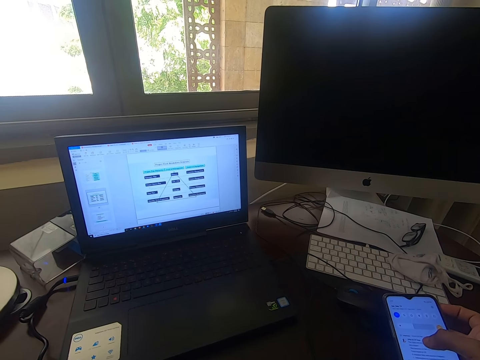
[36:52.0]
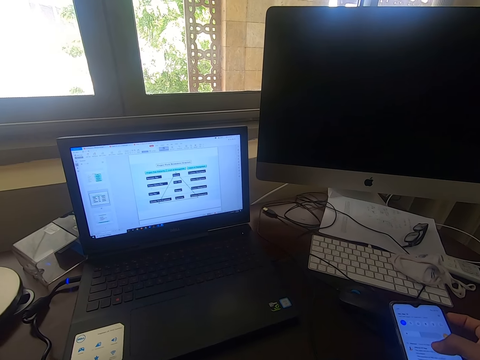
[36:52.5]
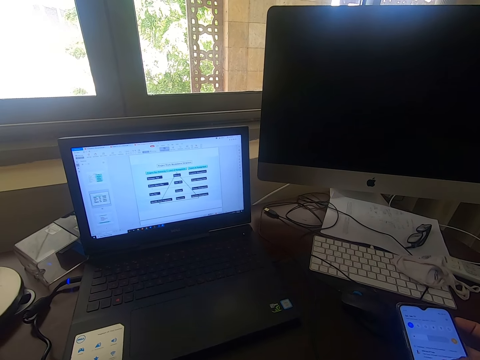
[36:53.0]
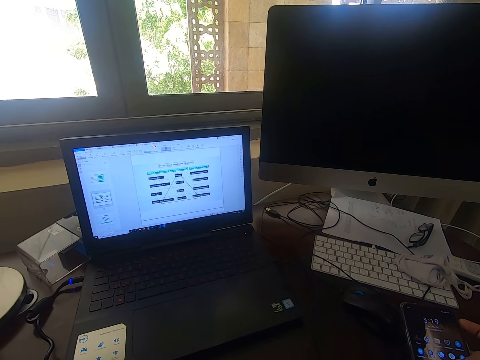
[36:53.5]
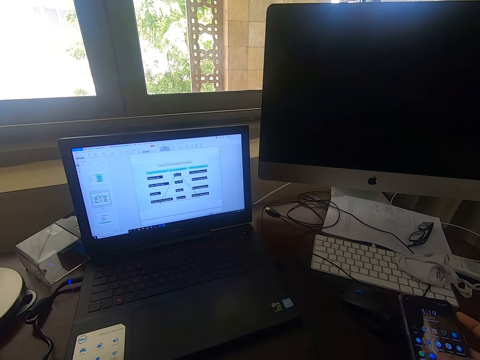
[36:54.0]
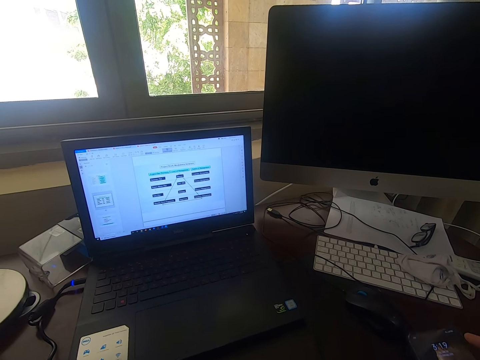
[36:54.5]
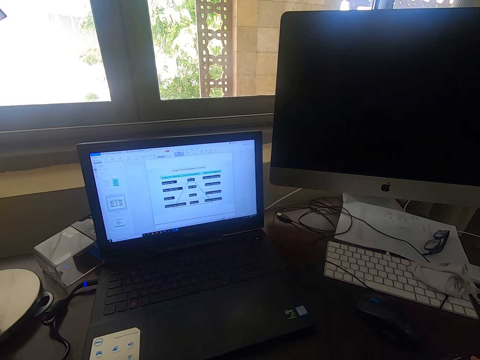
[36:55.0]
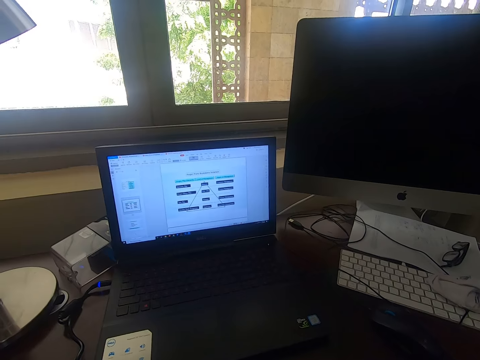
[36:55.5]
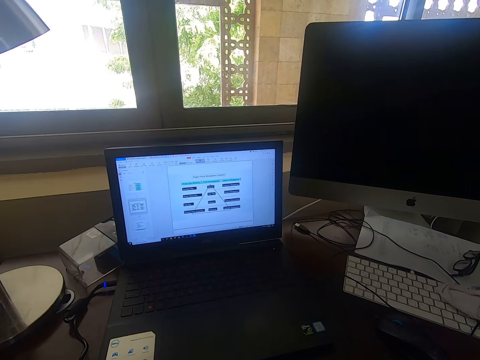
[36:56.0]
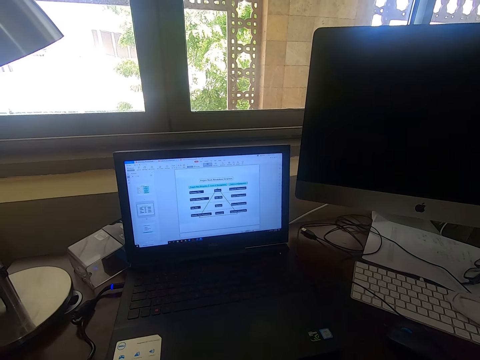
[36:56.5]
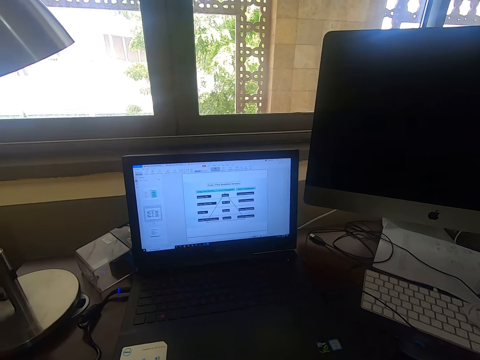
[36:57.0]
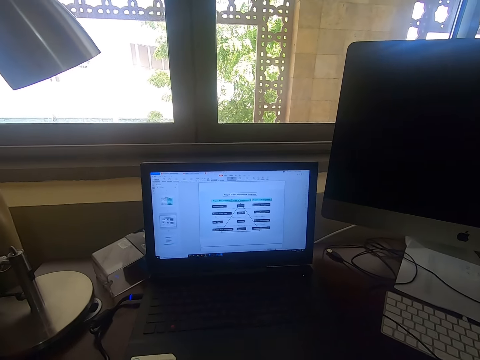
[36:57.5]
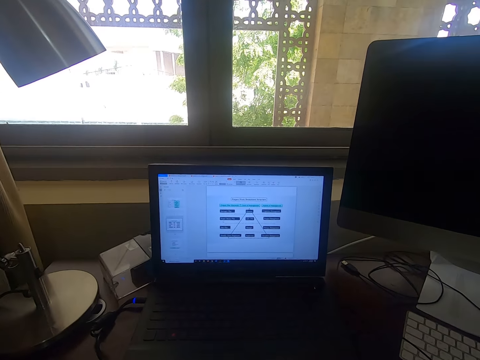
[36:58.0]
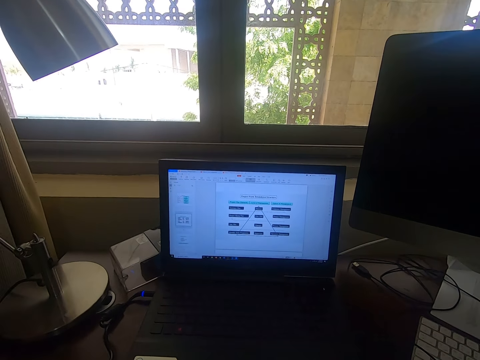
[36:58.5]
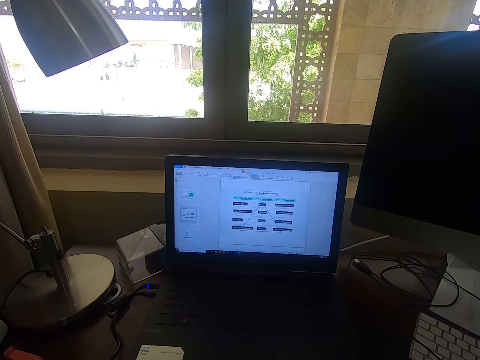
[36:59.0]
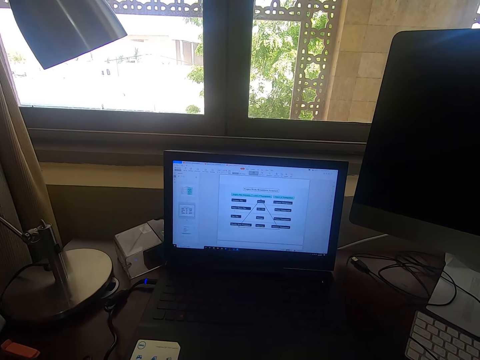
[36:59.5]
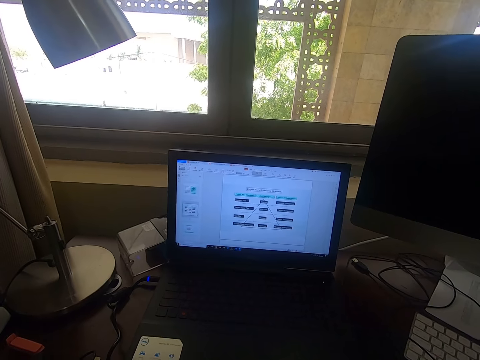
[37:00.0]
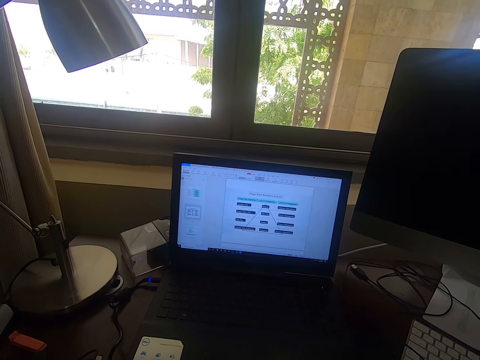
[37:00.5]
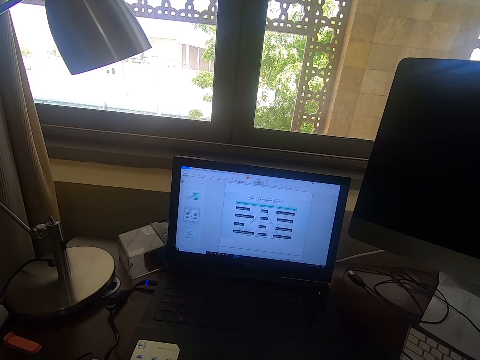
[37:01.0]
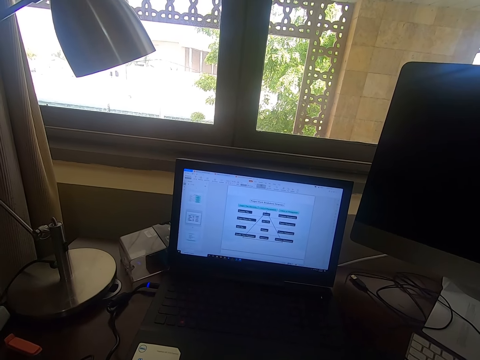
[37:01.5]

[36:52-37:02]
The camera wearer puts a phone on a table. They look around.

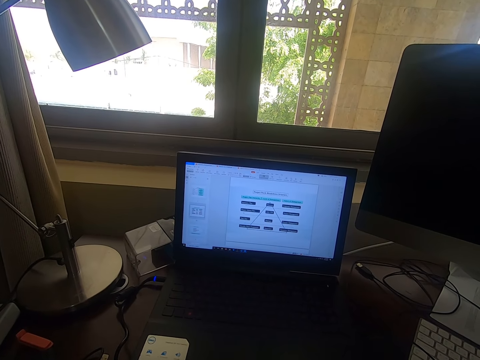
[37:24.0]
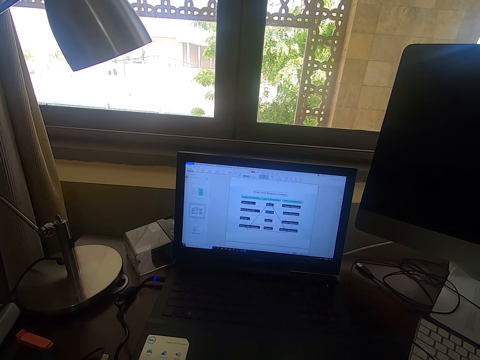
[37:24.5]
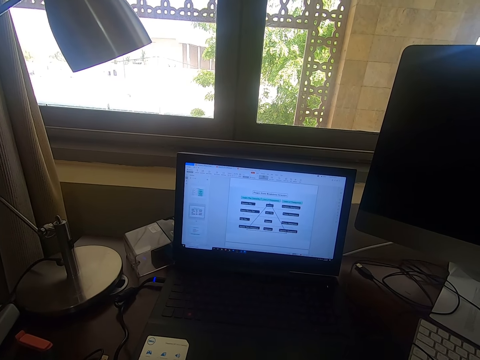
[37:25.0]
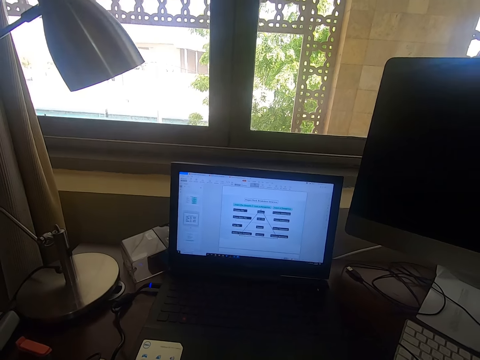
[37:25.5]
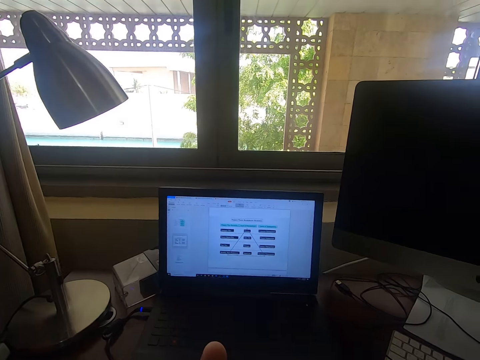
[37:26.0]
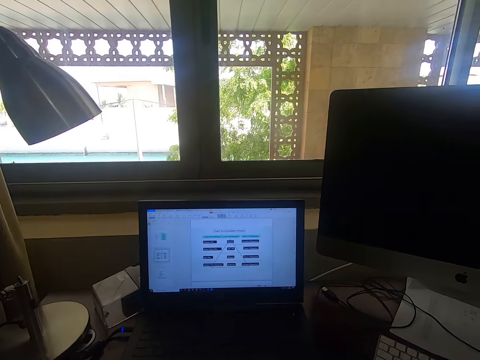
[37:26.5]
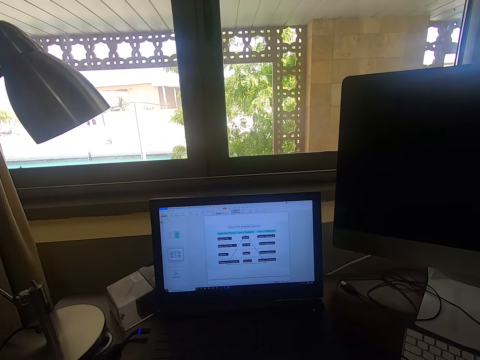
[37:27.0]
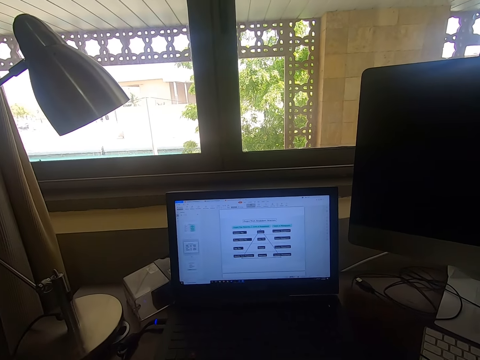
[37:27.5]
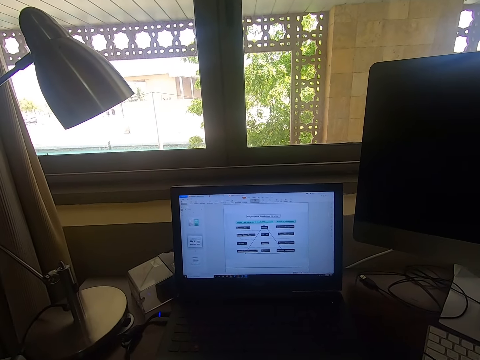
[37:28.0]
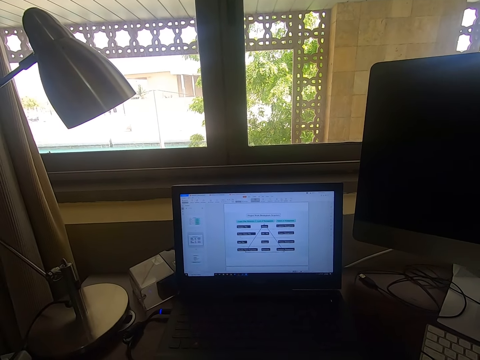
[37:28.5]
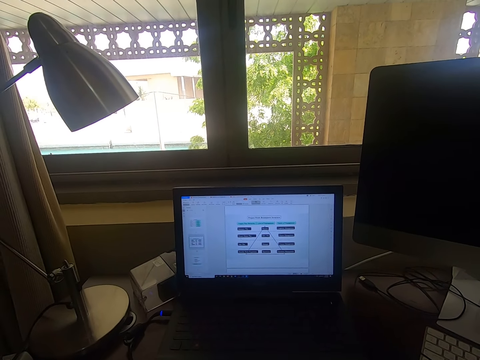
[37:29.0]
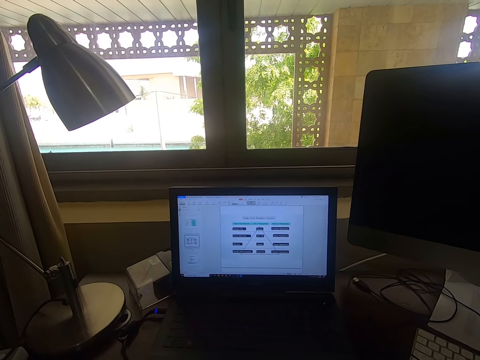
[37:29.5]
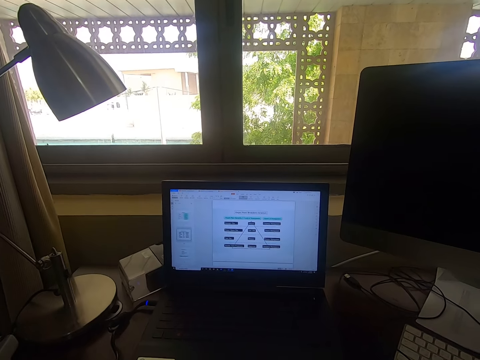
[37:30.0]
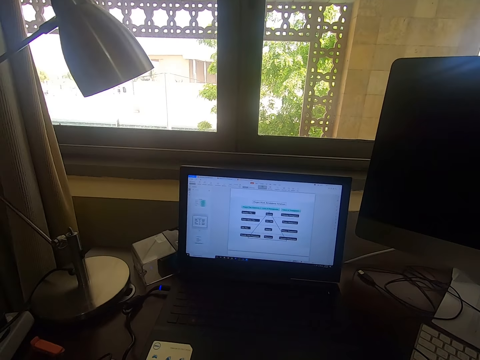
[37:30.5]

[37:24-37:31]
The camera wearer clicks on the laptop keypads with the left hand.

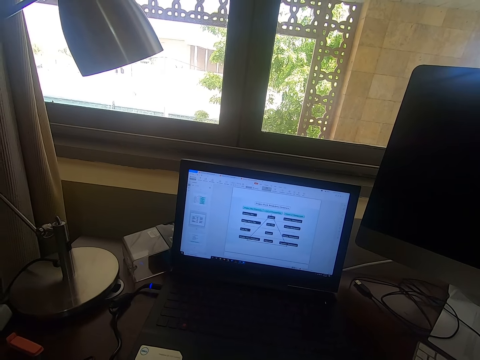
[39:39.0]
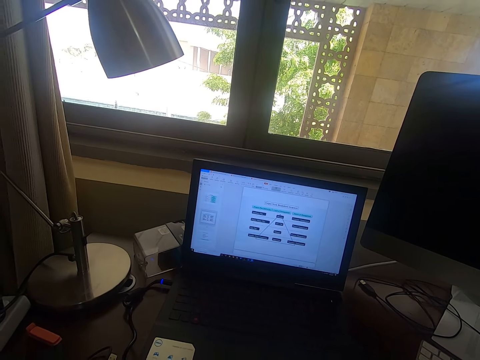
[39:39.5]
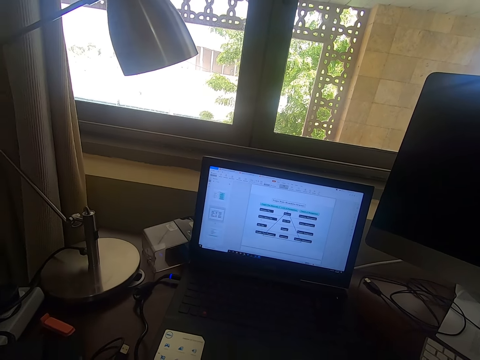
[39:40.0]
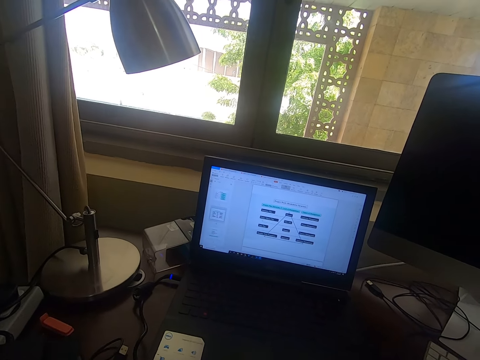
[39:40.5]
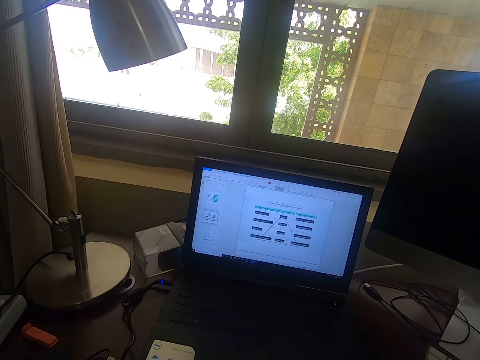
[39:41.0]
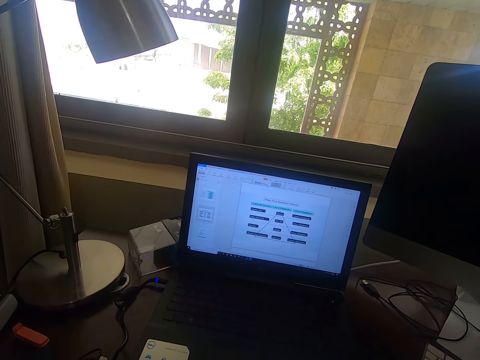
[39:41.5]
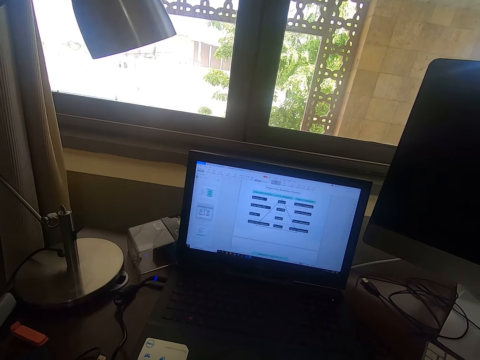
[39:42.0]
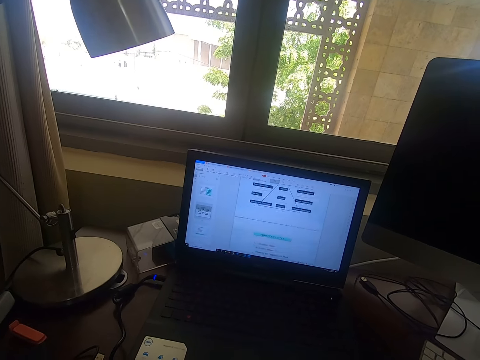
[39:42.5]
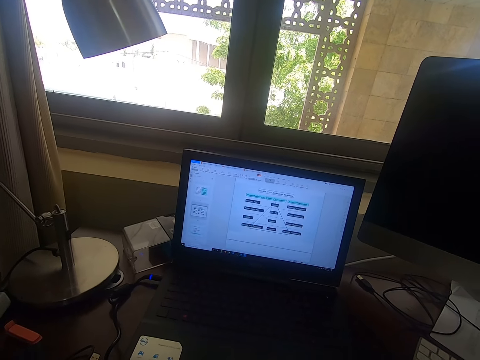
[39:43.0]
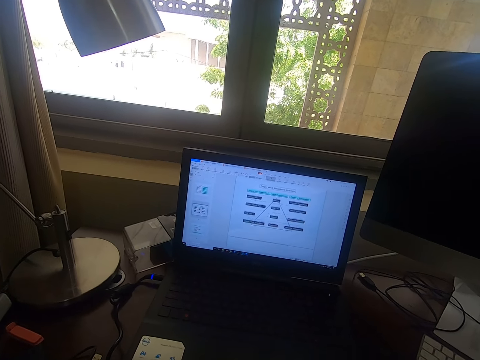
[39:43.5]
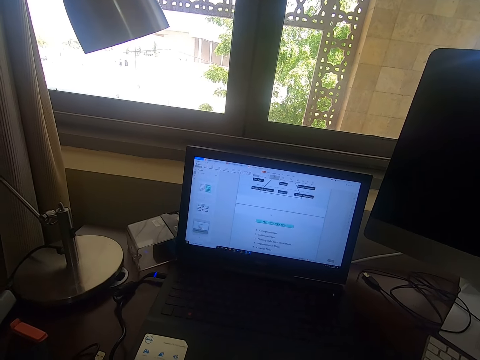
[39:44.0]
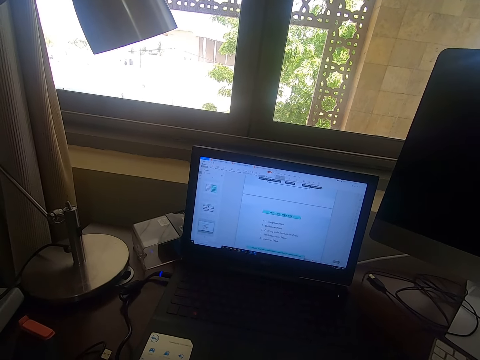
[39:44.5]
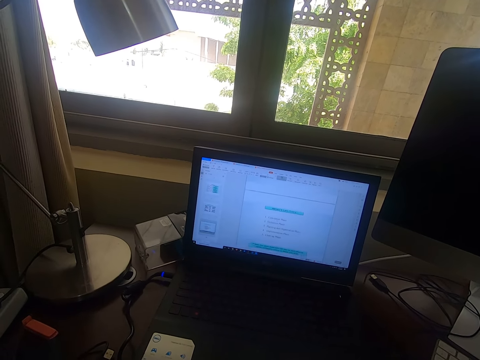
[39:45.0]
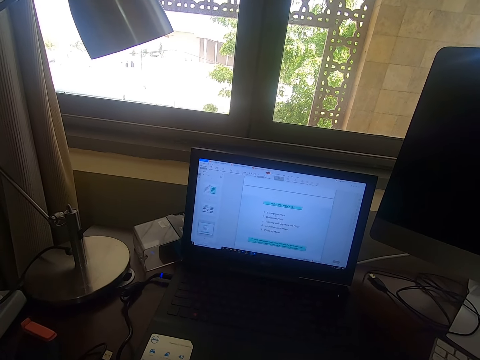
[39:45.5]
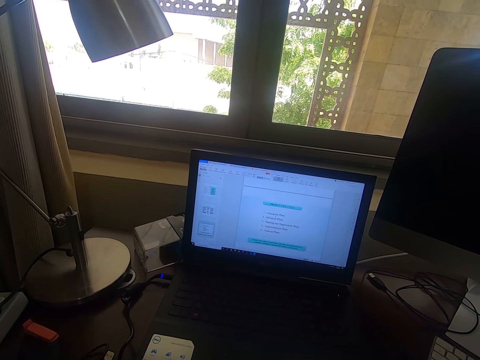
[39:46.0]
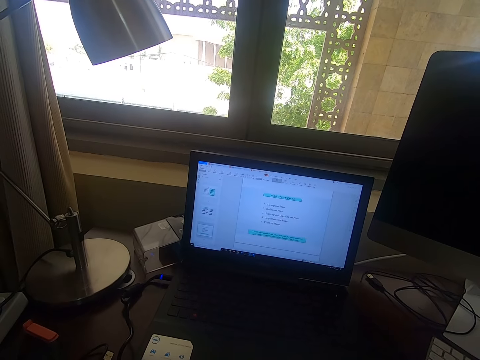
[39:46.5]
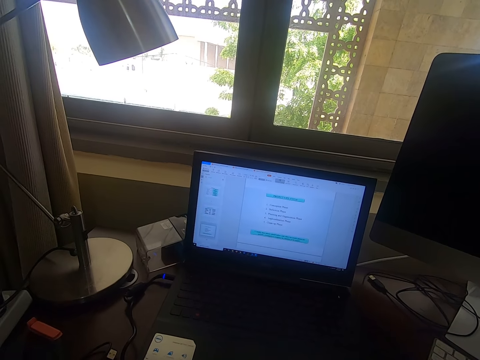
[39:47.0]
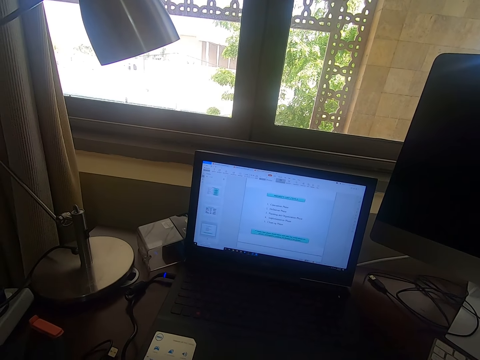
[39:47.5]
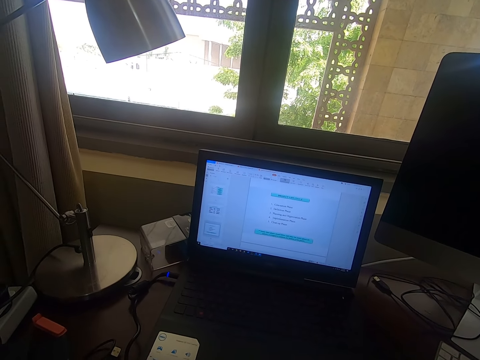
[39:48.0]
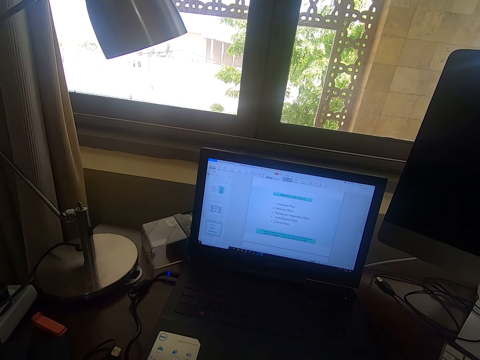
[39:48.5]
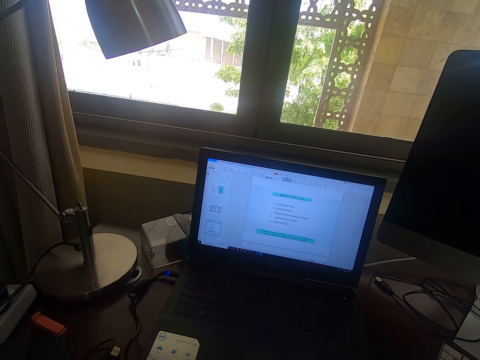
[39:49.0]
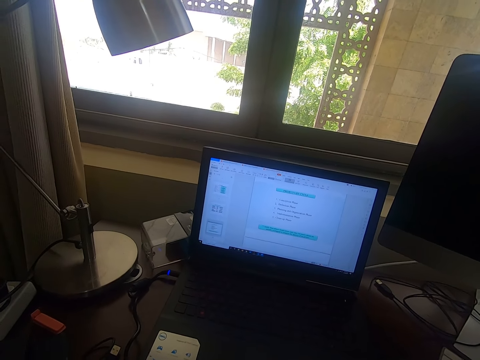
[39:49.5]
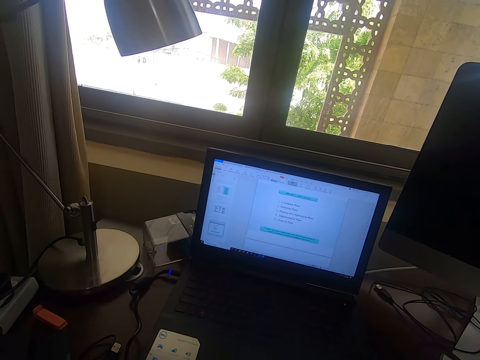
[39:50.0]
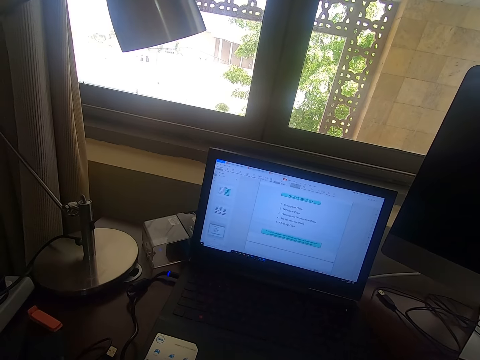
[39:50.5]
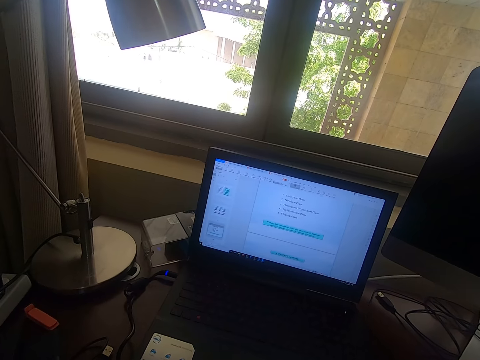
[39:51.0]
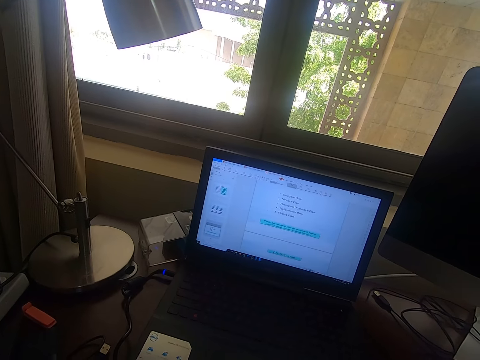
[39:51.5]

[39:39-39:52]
The camera wearer scrolls the mouse on a laptop.
